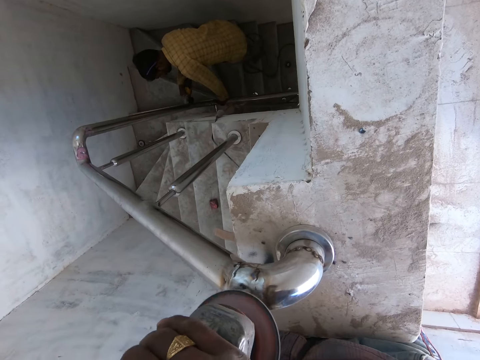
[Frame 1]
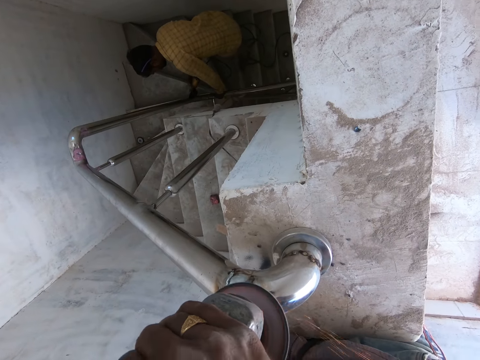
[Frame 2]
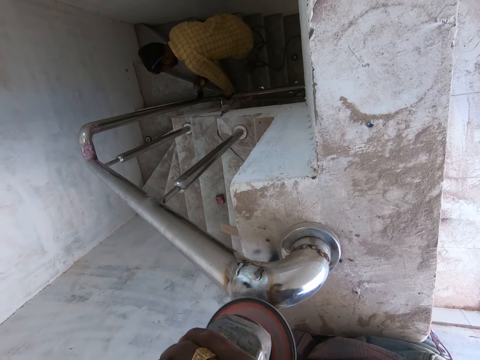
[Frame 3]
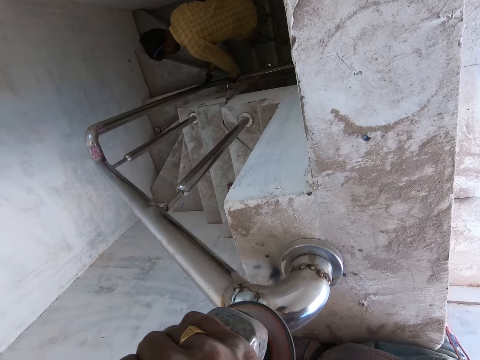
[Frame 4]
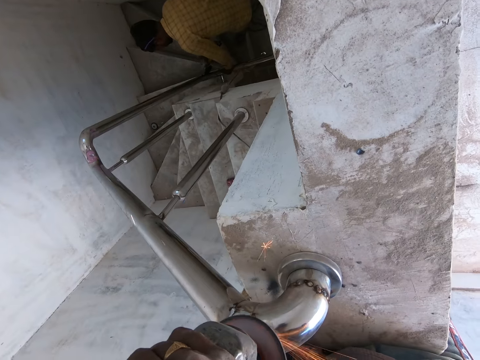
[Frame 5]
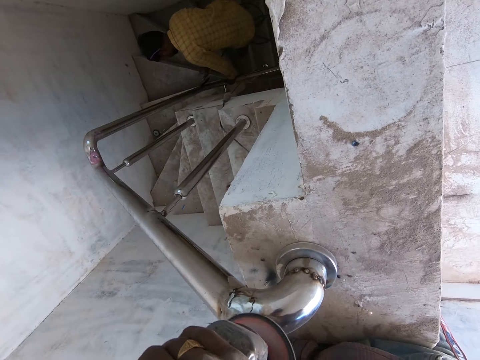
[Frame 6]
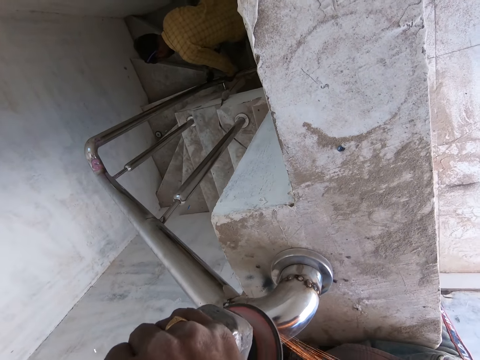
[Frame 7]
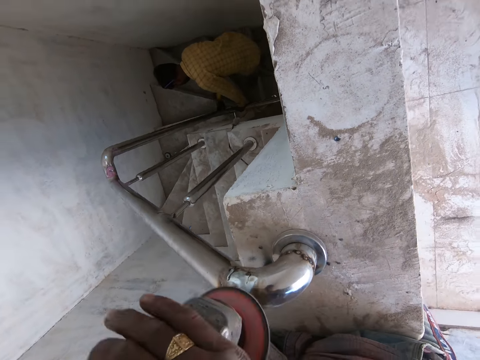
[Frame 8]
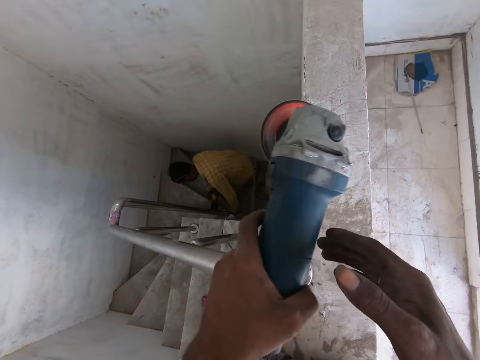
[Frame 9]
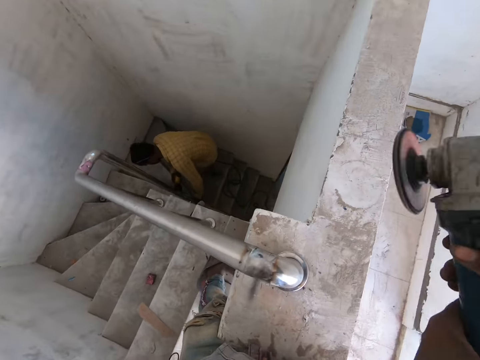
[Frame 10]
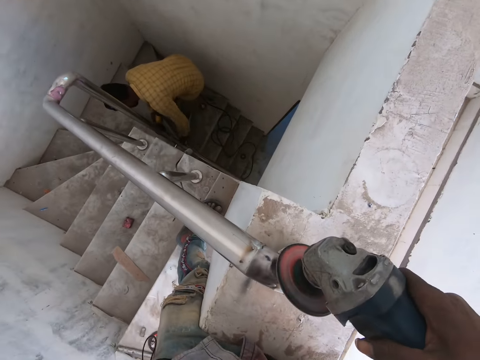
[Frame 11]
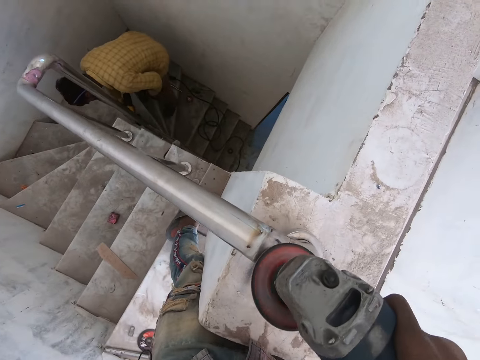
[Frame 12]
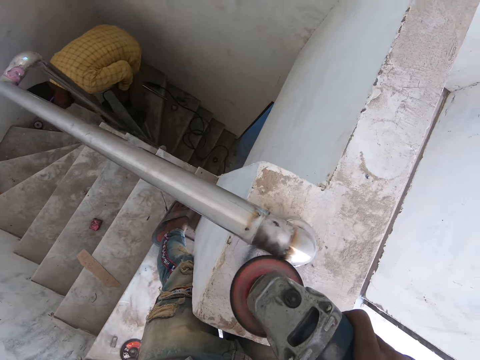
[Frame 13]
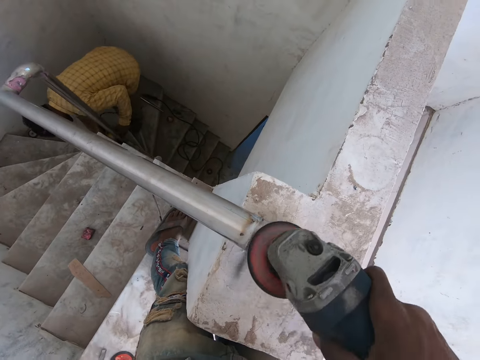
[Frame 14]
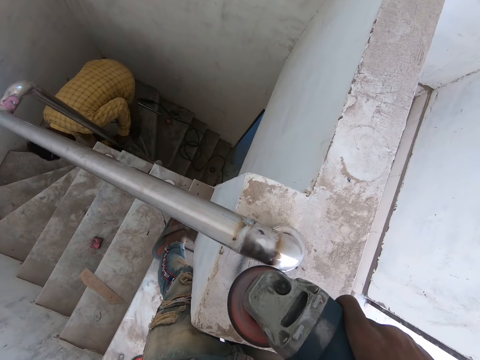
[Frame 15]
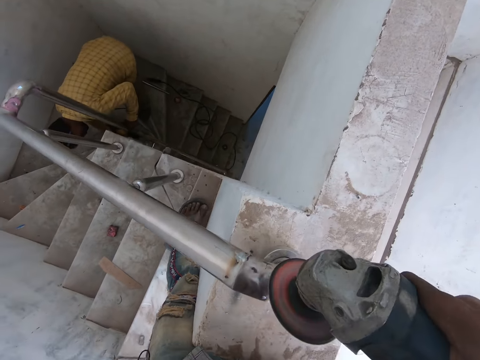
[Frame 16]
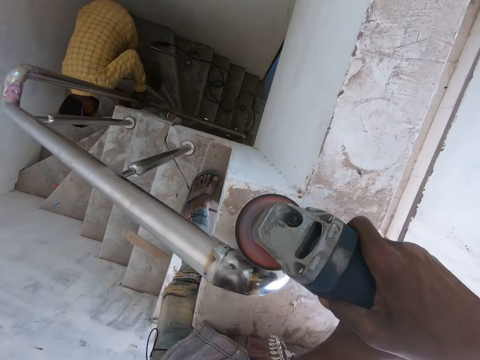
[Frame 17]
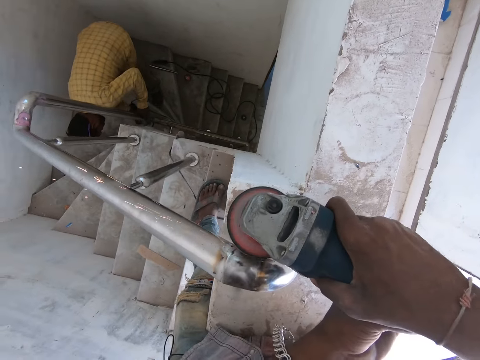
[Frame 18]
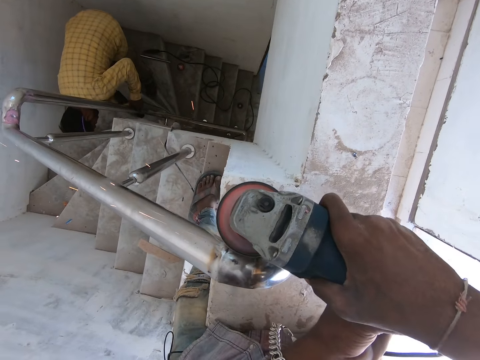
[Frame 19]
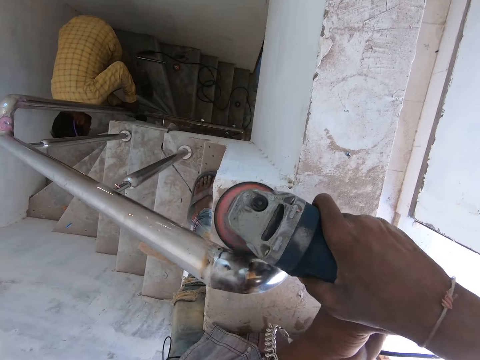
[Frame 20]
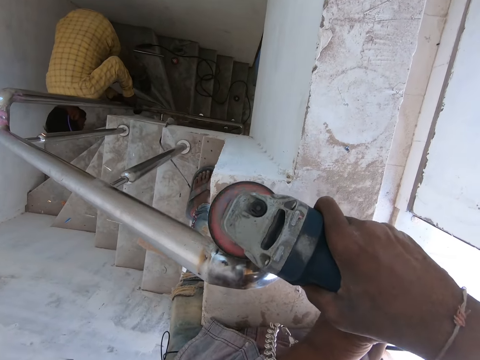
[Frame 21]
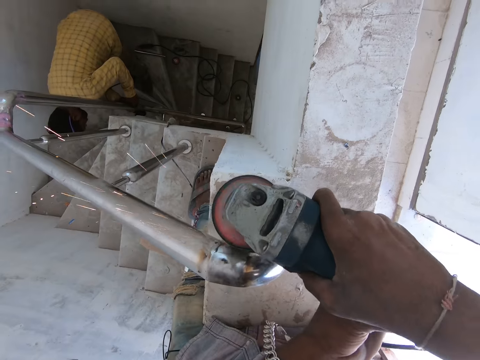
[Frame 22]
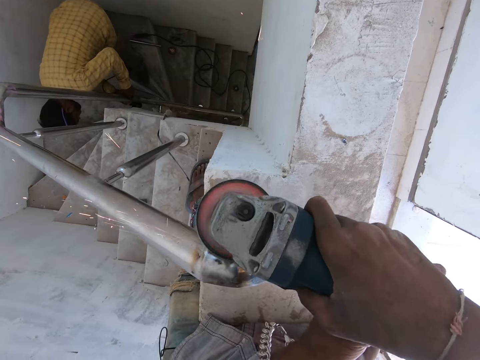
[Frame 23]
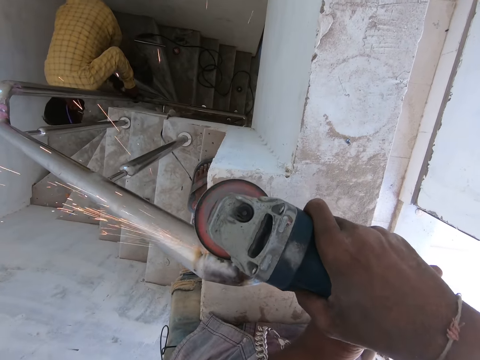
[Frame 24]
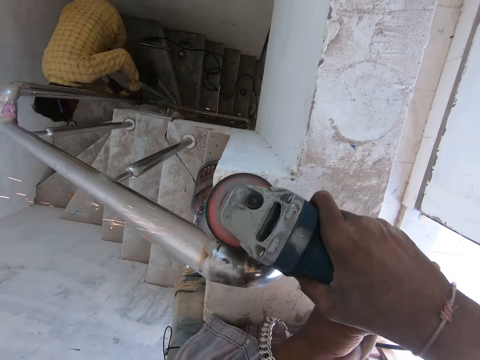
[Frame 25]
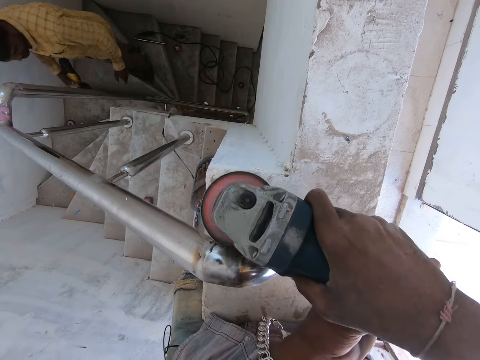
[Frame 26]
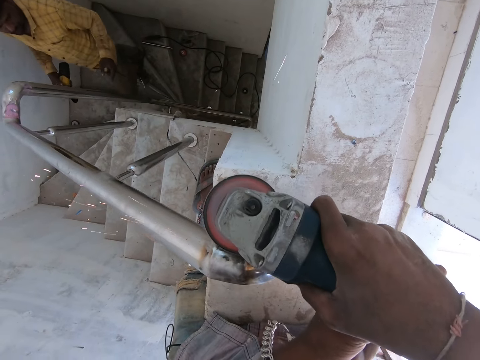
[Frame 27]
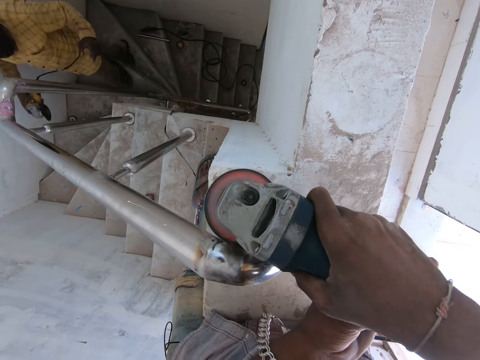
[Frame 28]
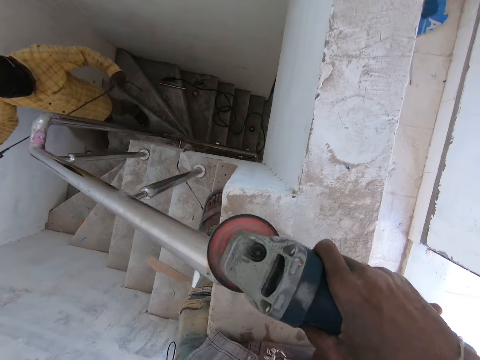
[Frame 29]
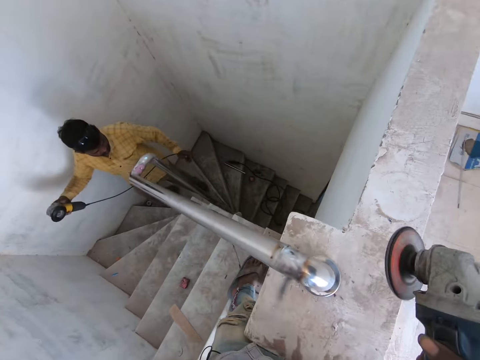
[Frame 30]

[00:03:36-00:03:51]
The camera wearer grinds the handrail with a grinder. He passes the angle grinder to his right hand from his left hand. He sands the iron rod with the angle grinder in both hands. He grinds the handrail with the grinder. He grinds the handrail with the grinder repeatedly.

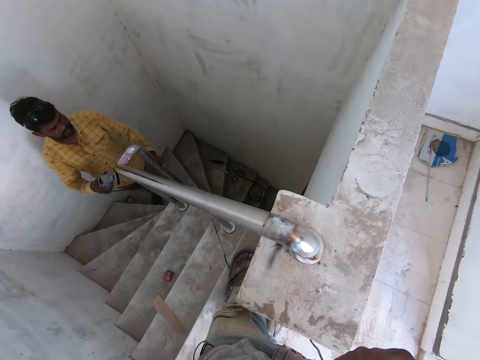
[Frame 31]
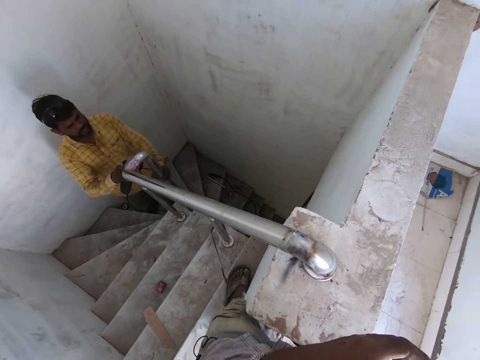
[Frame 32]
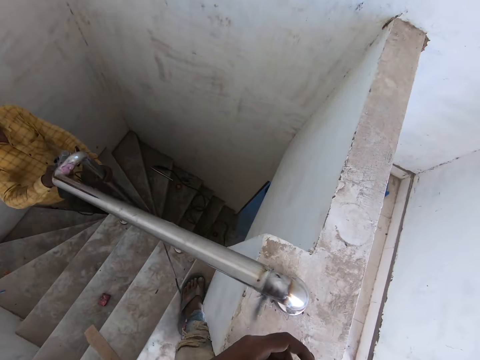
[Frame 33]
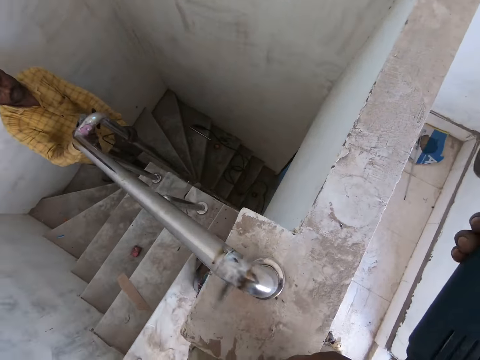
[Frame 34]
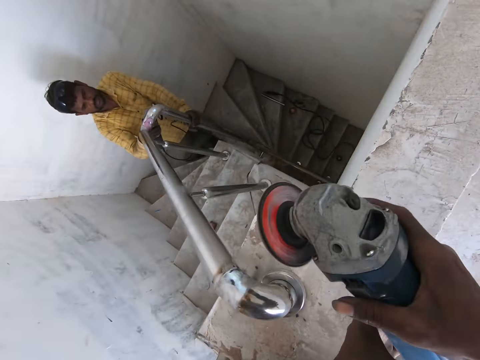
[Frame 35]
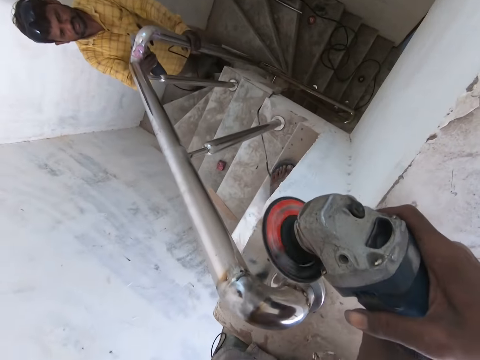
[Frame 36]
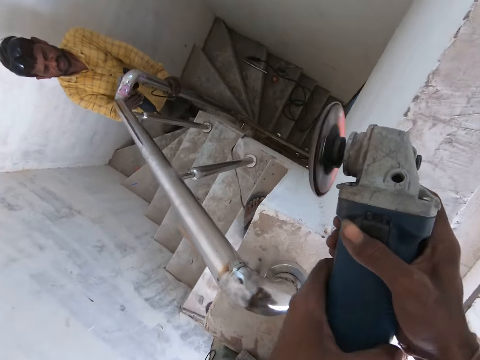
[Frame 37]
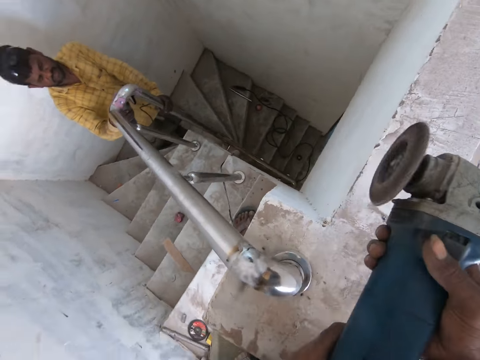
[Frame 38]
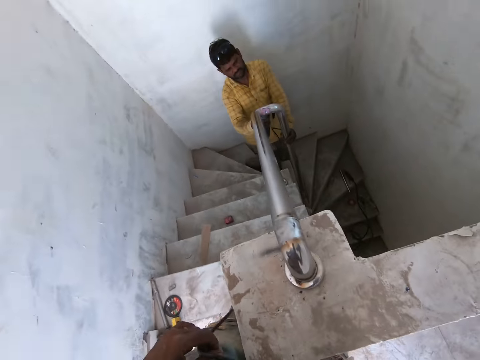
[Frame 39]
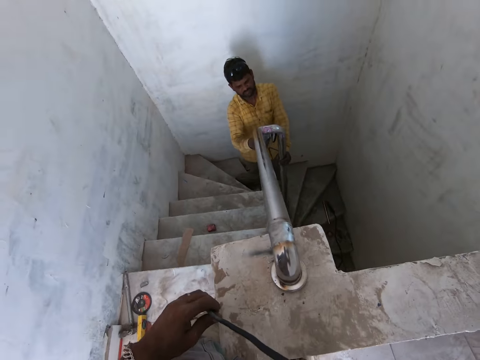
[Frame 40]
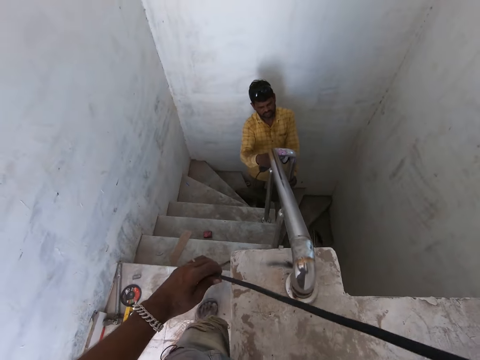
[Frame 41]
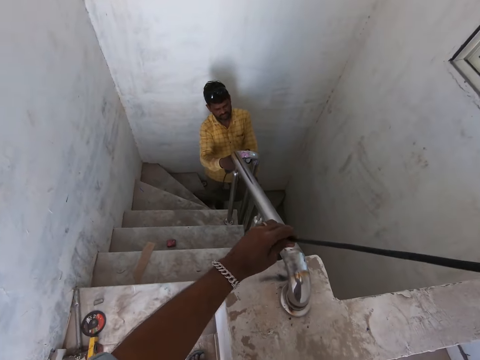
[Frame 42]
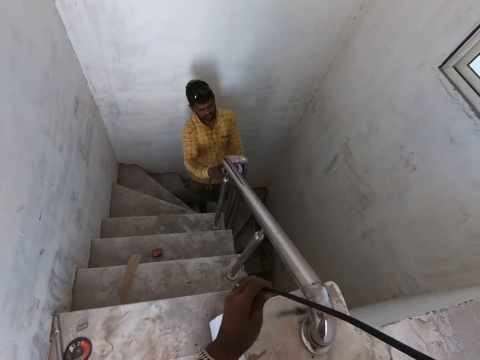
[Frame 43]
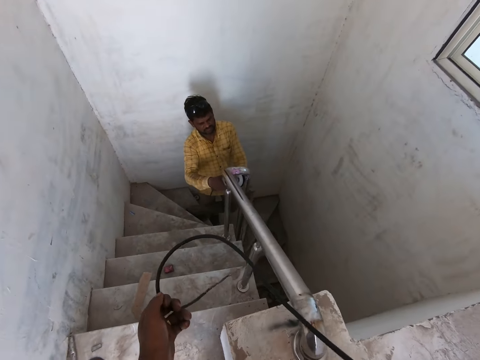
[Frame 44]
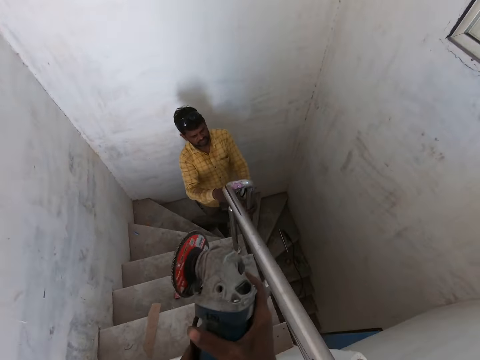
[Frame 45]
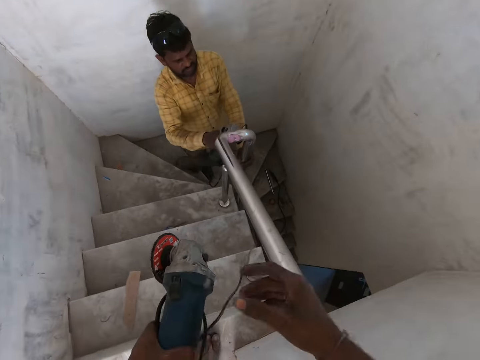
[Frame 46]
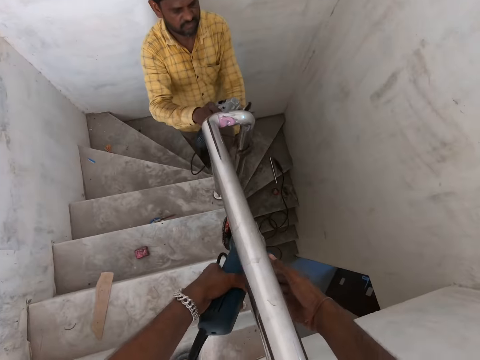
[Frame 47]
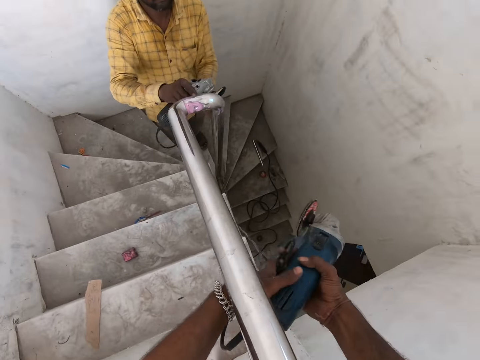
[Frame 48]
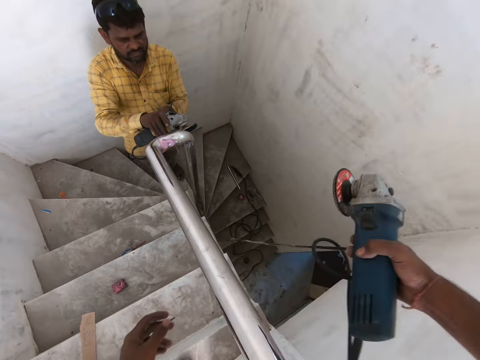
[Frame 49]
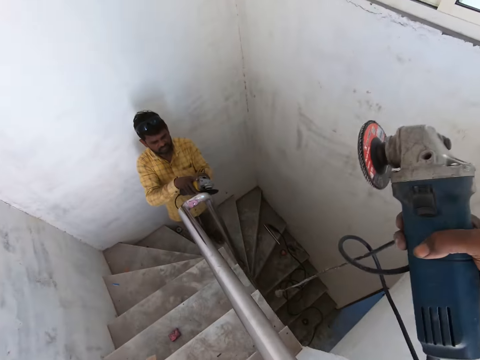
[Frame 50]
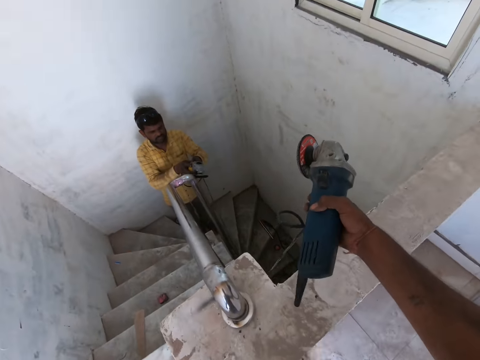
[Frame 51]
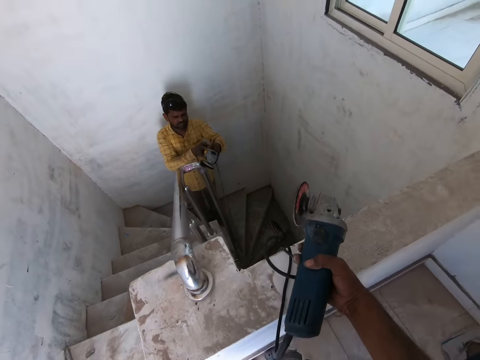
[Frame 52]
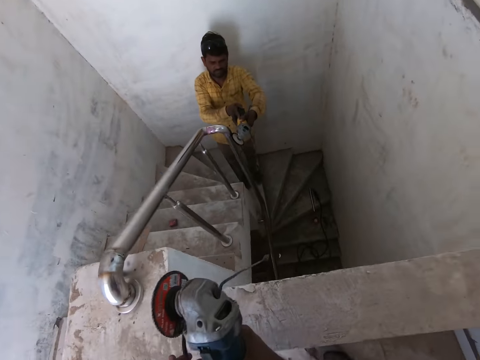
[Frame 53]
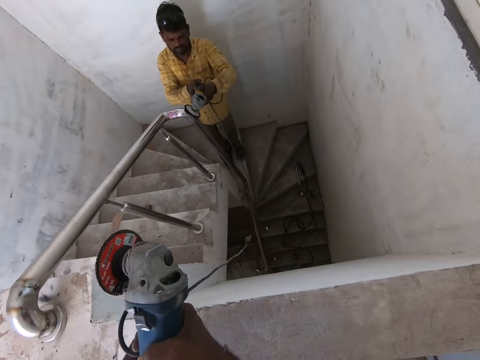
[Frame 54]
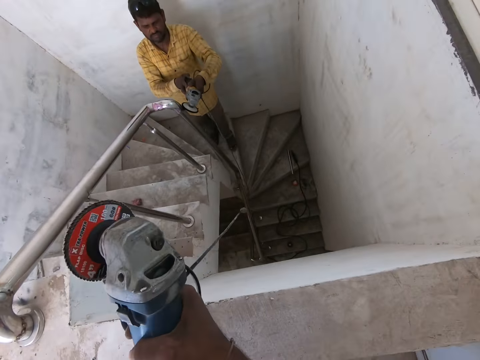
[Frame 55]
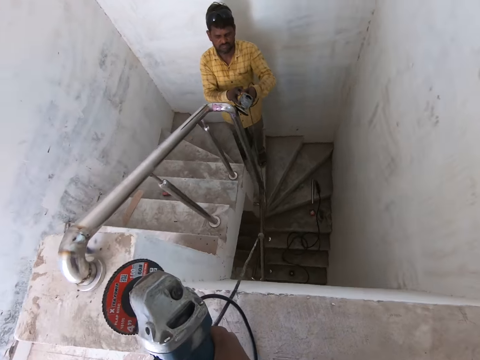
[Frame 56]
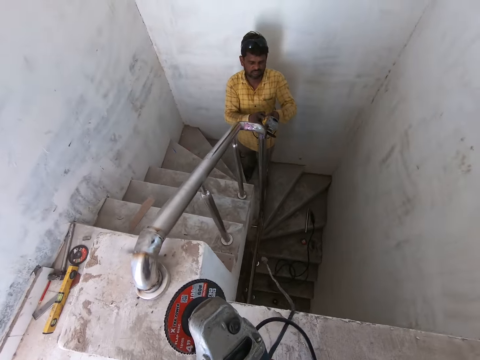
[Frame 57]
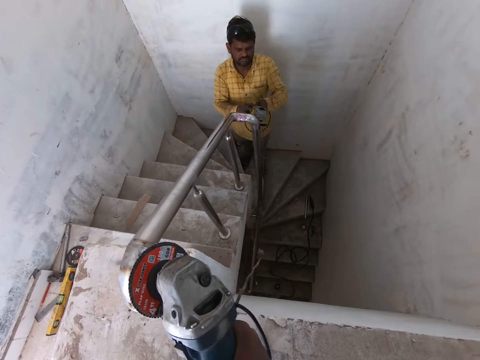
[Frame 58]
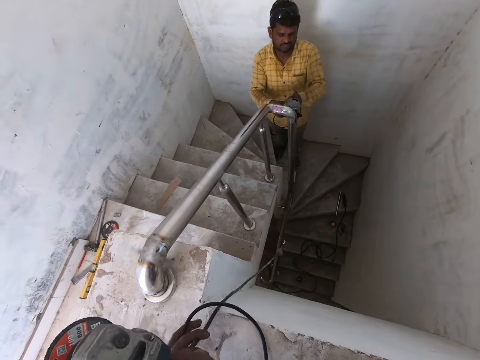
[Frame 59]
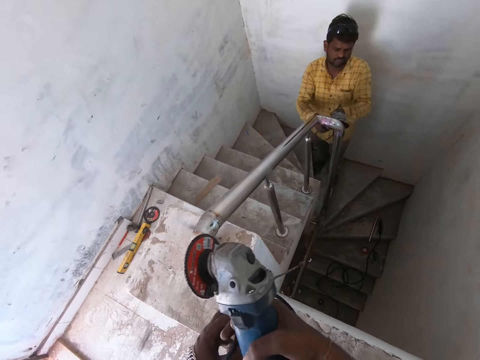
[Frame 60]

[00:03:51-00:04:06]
A man sands the iron rod with the angle grinder in his right hand. The camera wearer grinds the handrail with a grinder. He grinds the handrail with the grinder again. He drags the wire of the angle grinder with his left hand. He looks around the built house. He passes the angle grinder to his left hand from his right hand. He looks around the built house again. The man sands the iron rod with the angle grinder in both hands. The camera wearer looks around the built house again.
